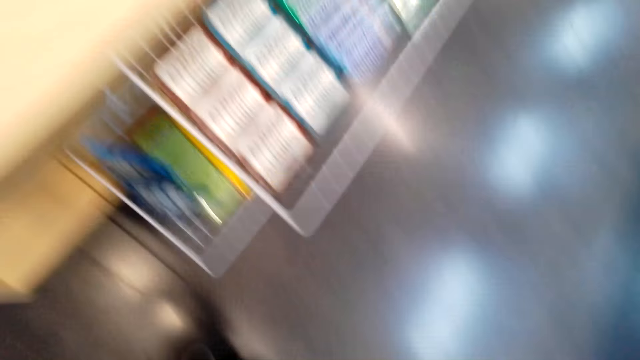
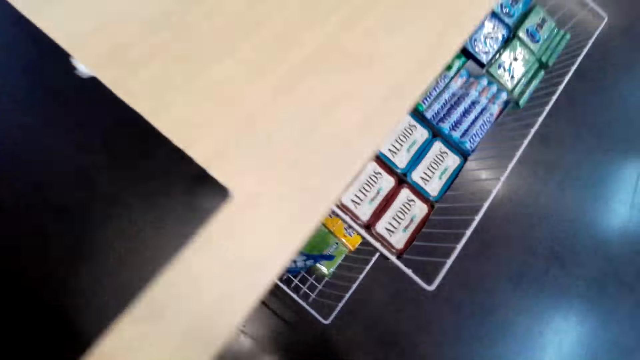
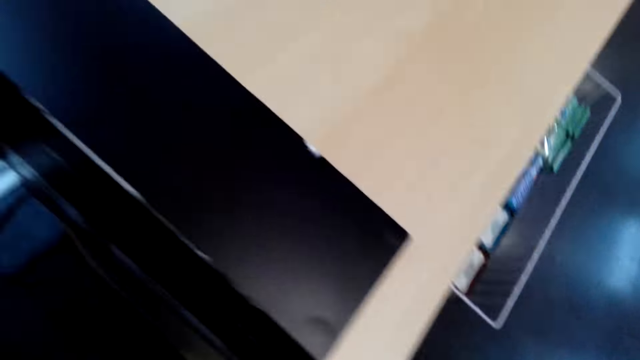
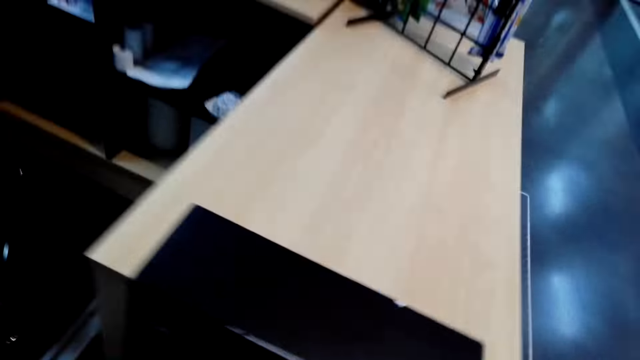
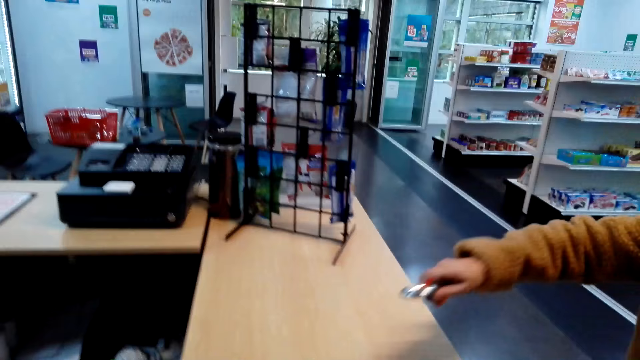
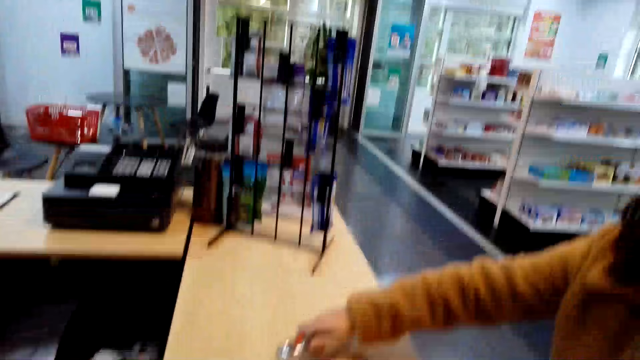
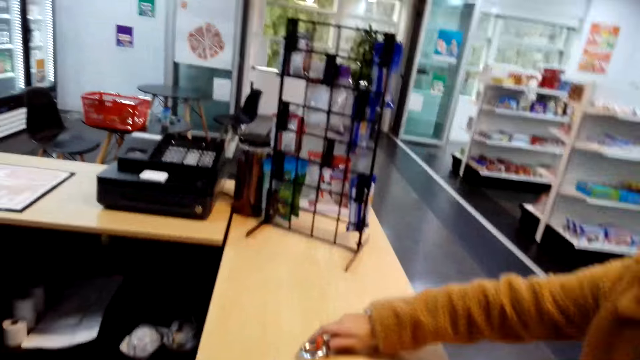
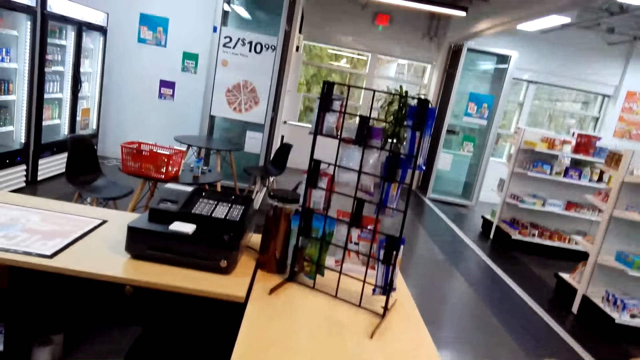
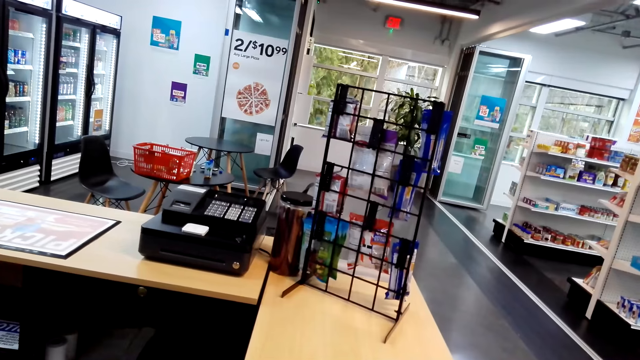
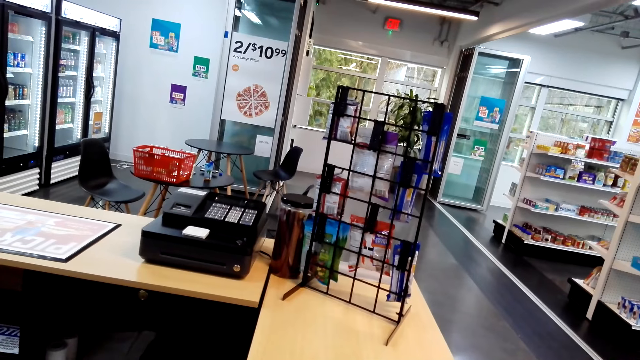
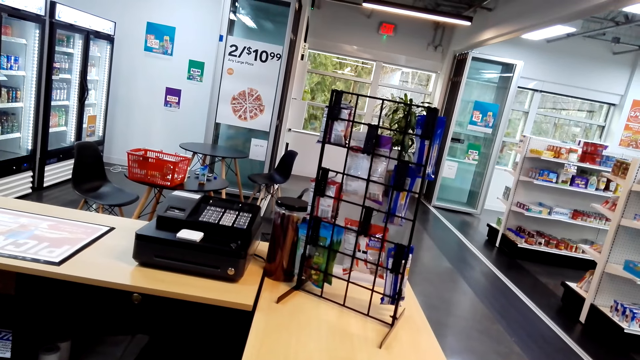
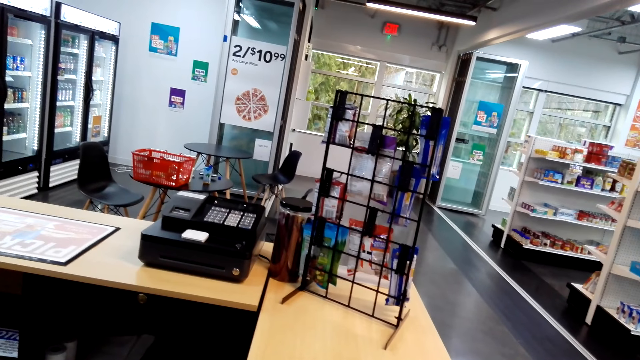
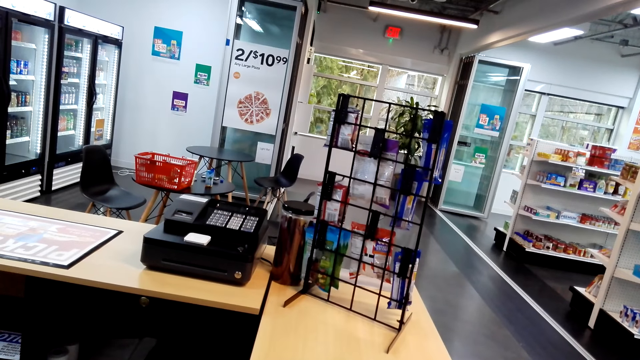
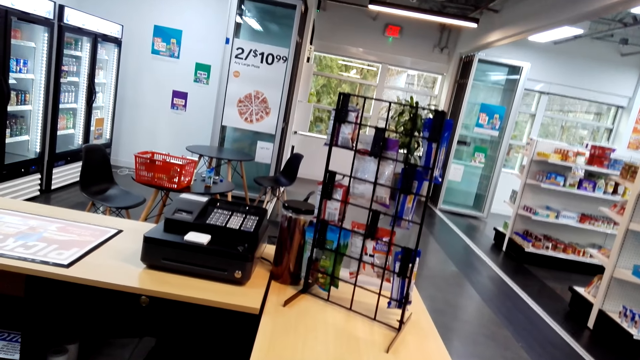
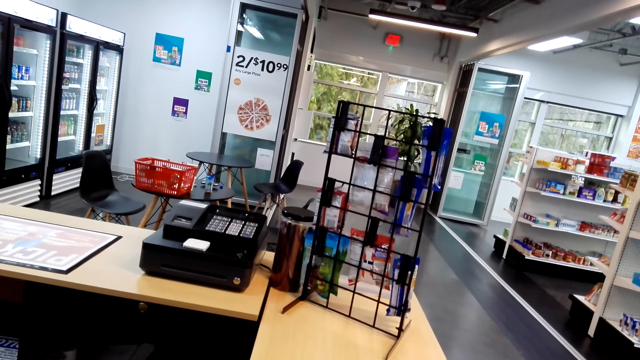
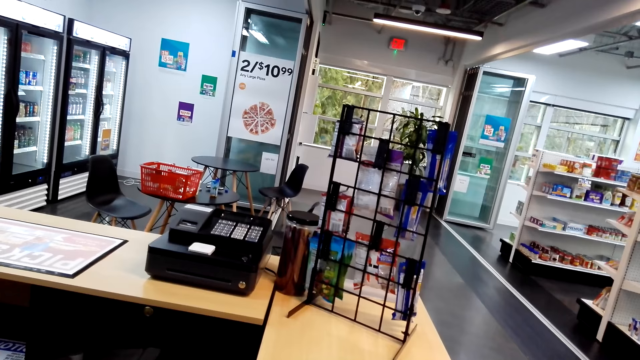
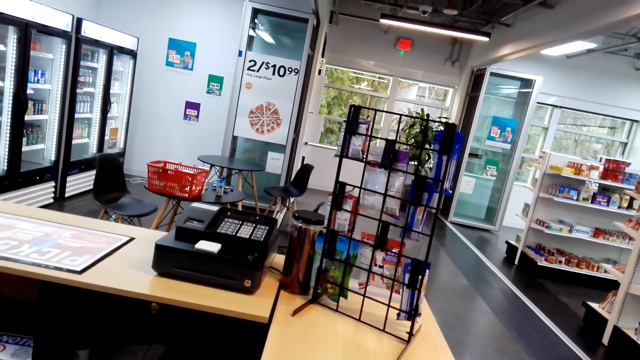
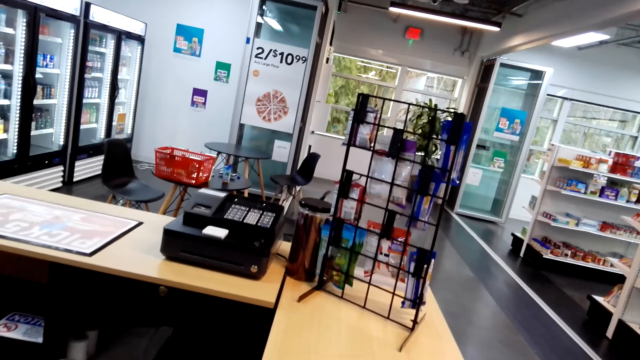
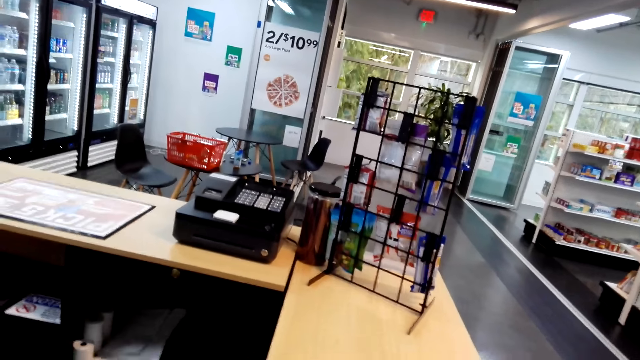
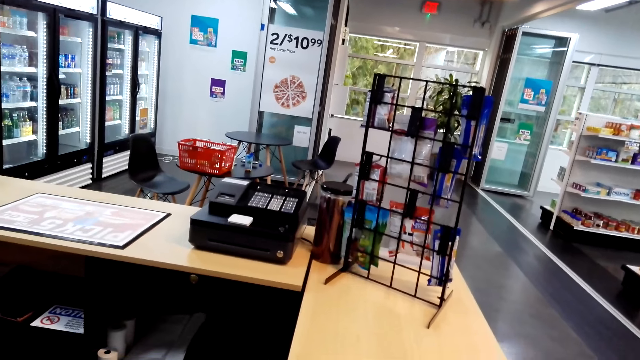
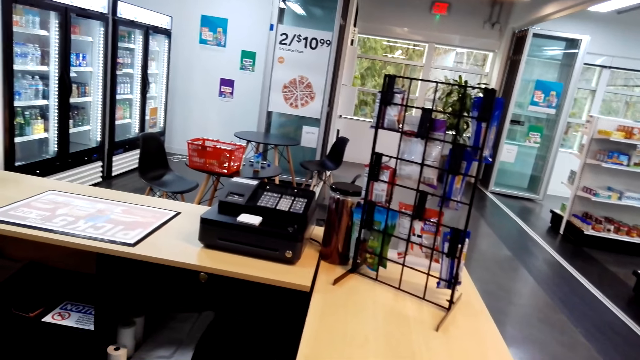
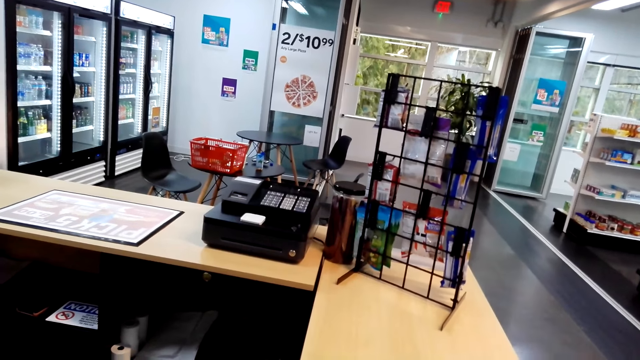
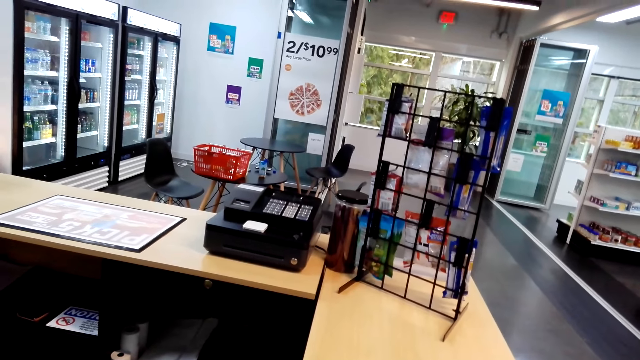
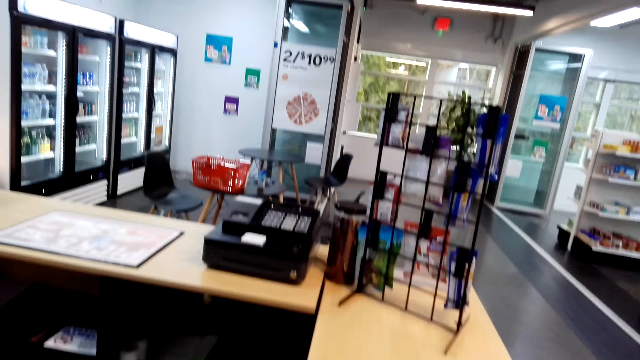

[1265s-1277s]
The camera wearer takes off her camera. A lady puts something on the counter. The camera wearer places the keys on the counter top.

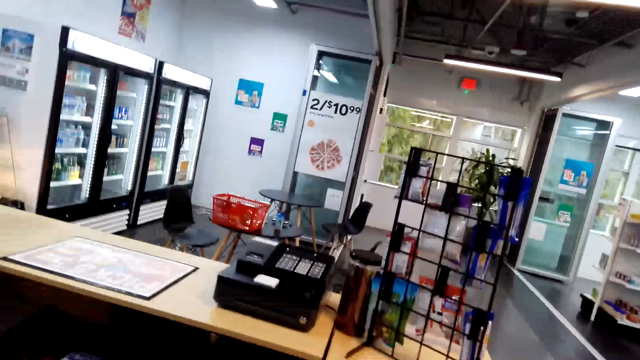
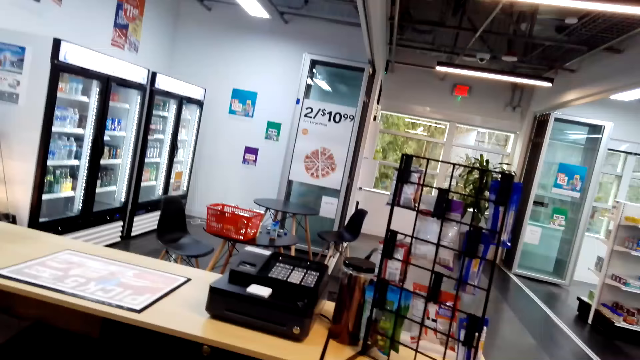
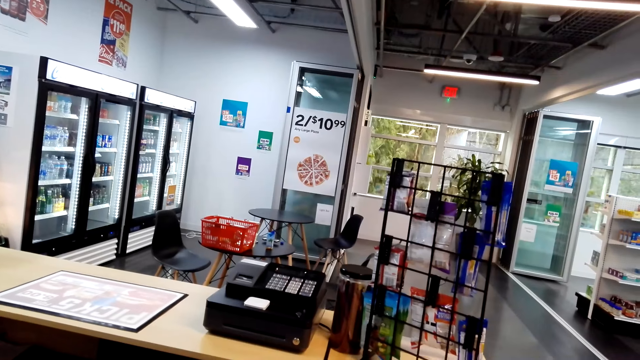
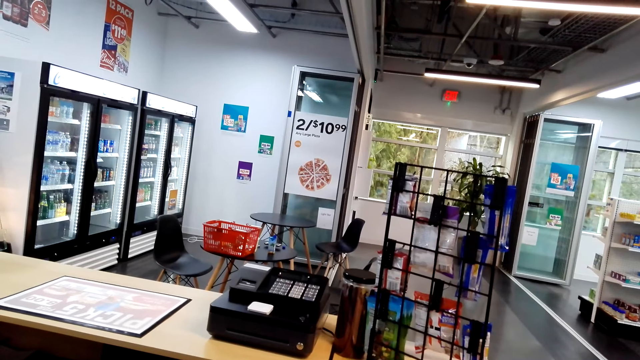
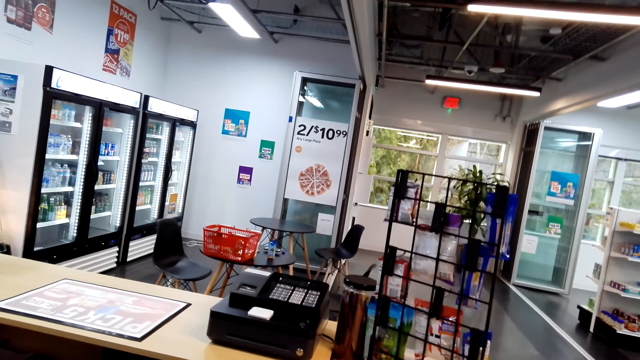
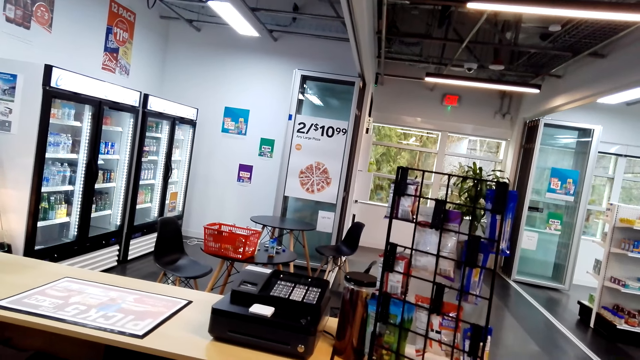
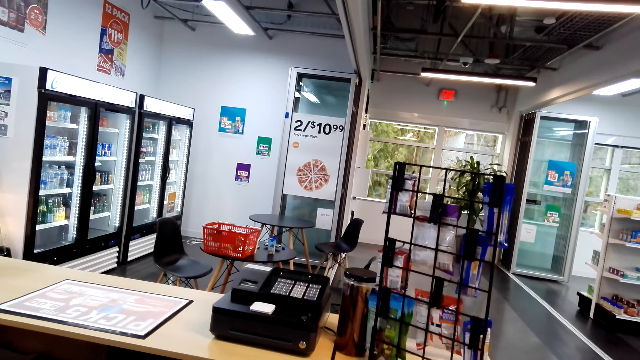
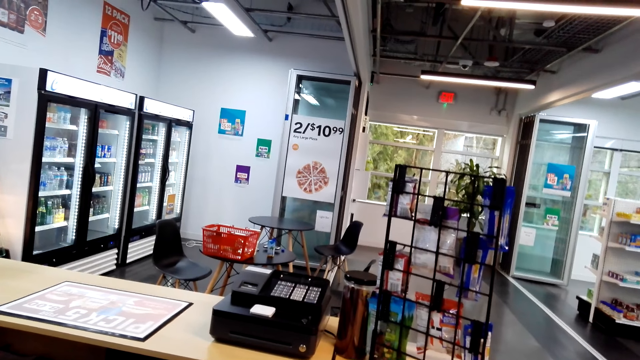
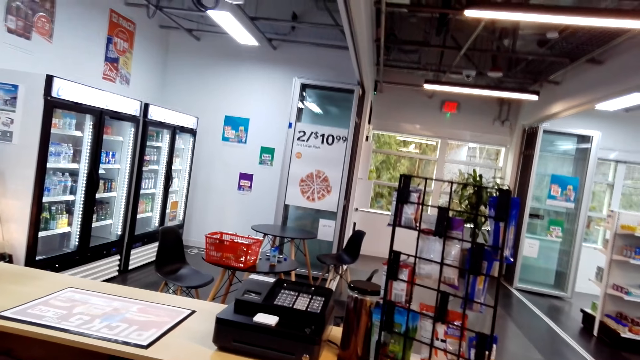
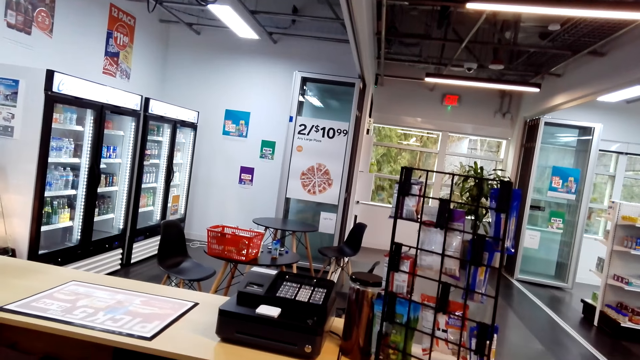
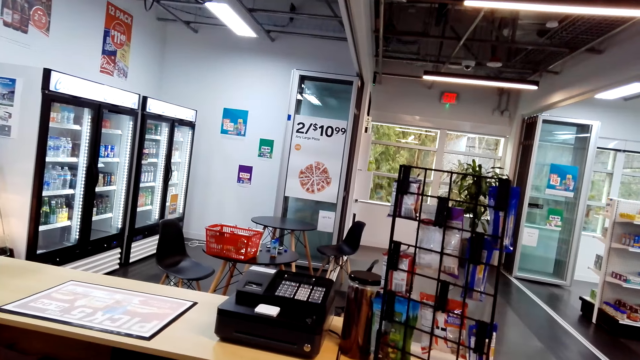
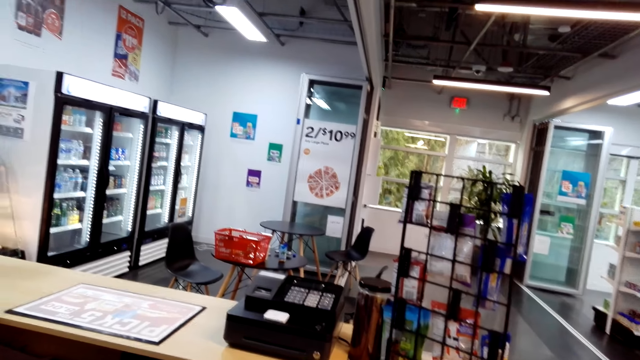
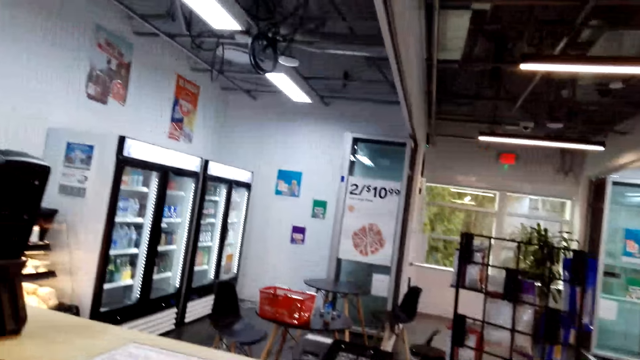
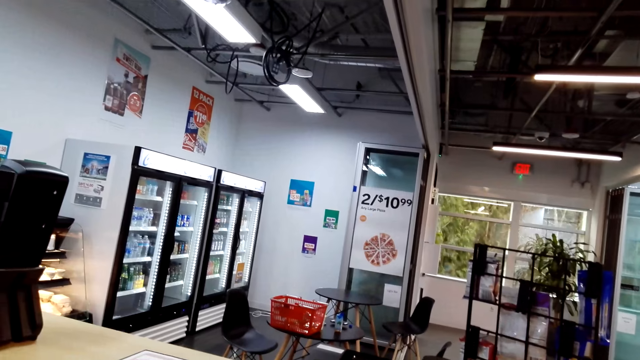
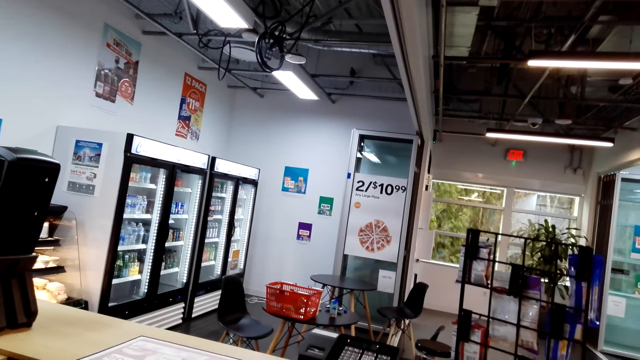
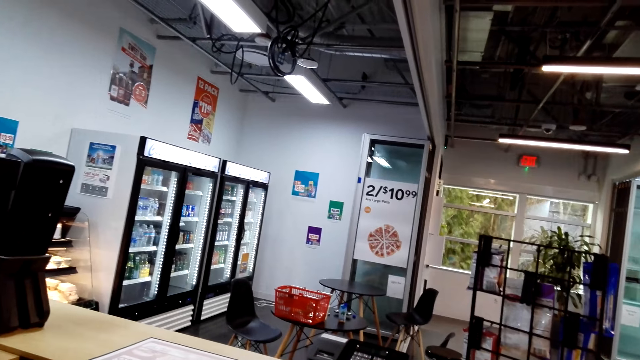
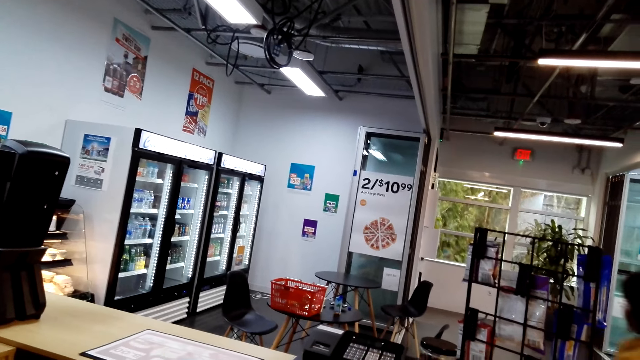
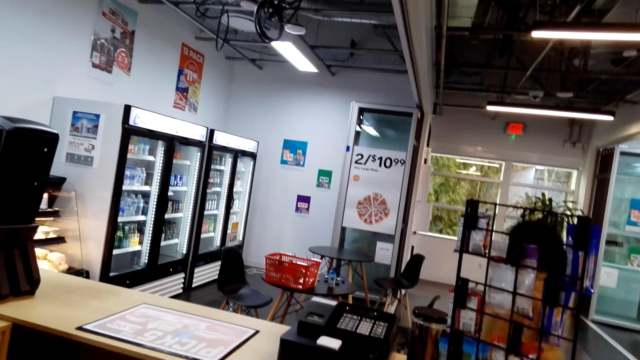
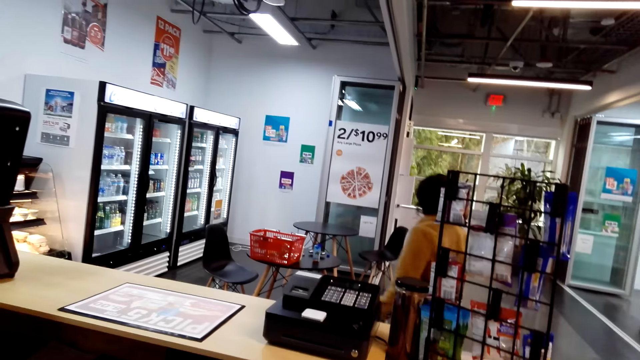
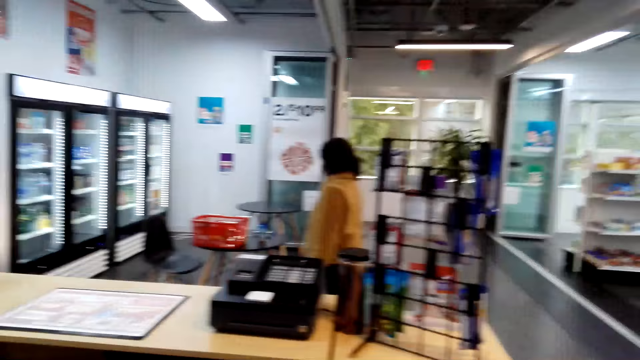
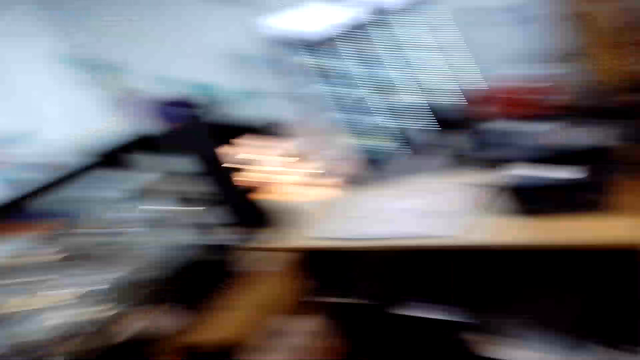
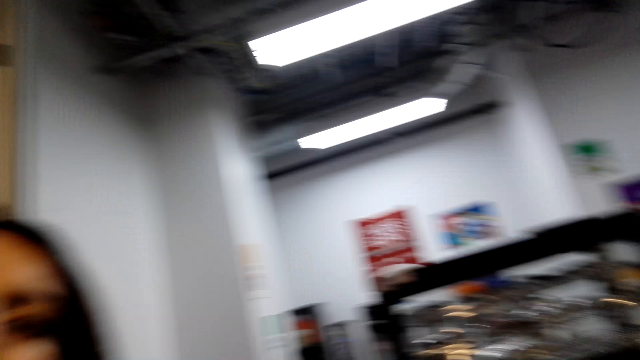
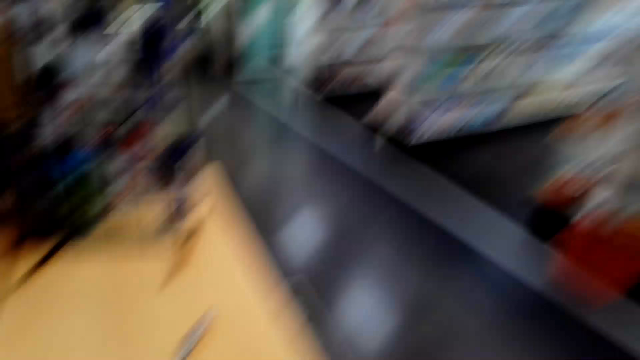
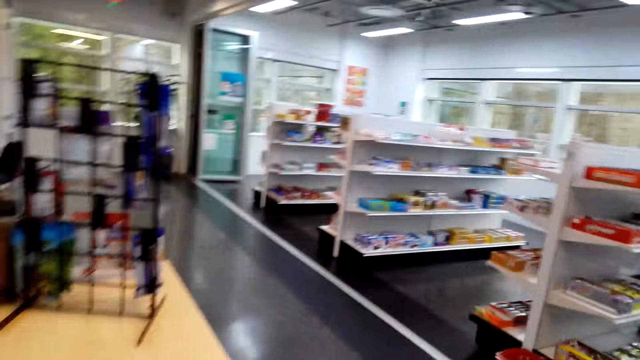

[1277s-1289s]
The camera wearer walks towards the opposite side of the cashier.
